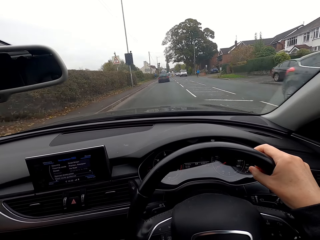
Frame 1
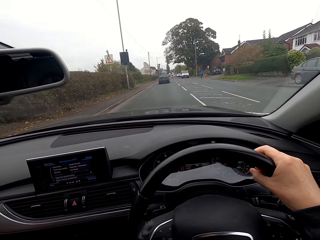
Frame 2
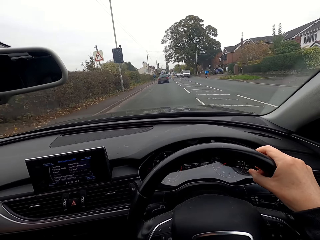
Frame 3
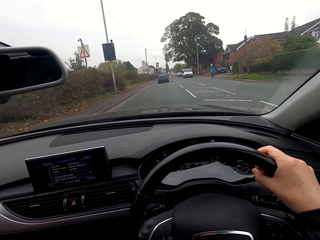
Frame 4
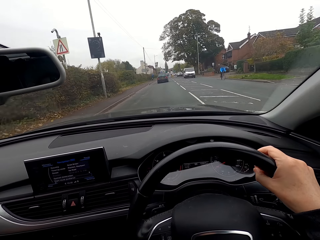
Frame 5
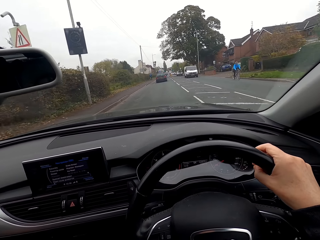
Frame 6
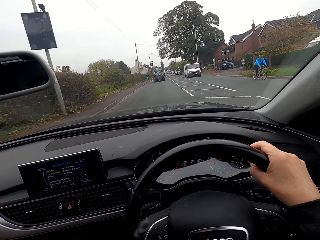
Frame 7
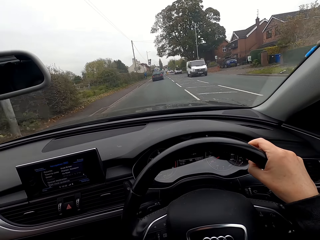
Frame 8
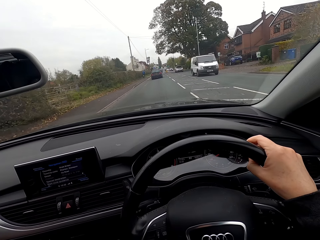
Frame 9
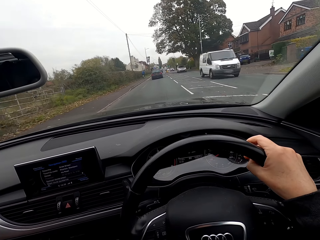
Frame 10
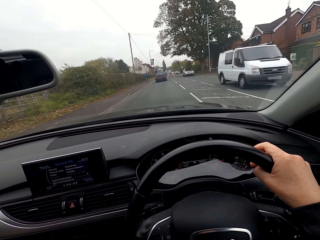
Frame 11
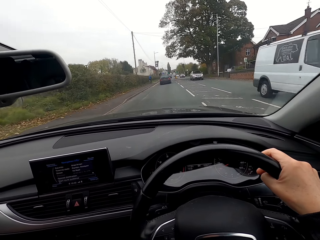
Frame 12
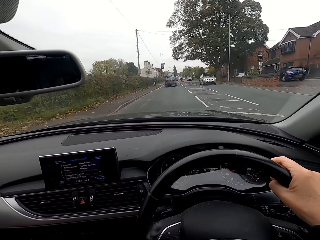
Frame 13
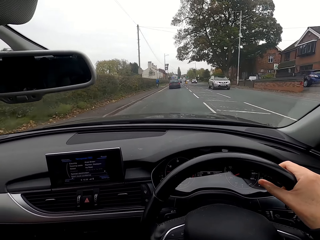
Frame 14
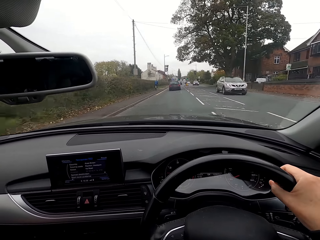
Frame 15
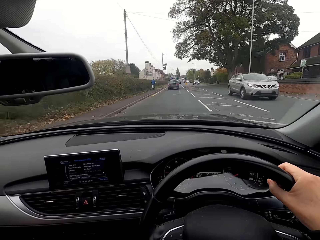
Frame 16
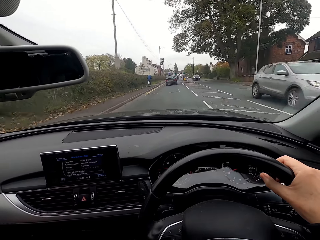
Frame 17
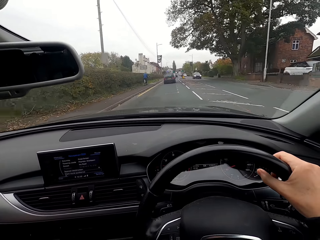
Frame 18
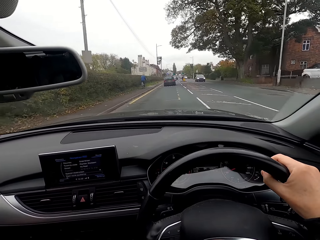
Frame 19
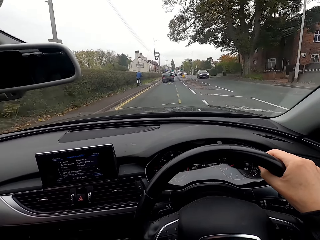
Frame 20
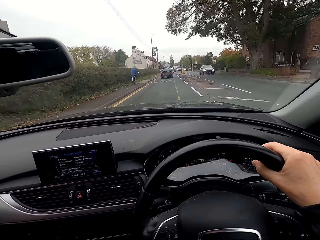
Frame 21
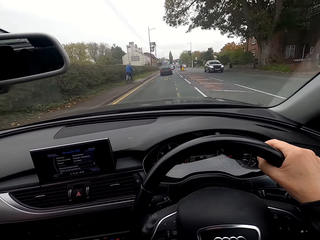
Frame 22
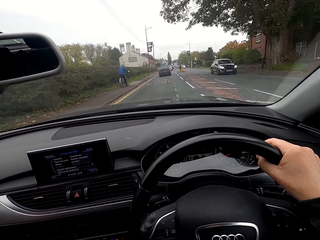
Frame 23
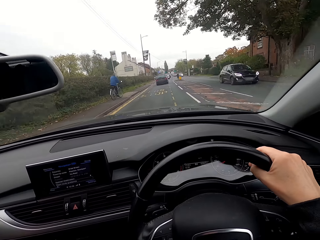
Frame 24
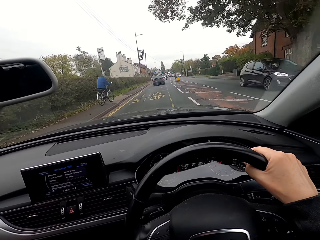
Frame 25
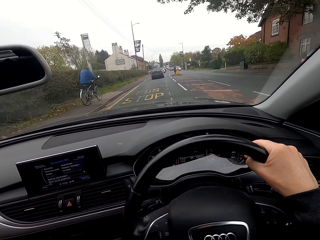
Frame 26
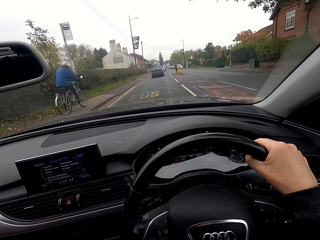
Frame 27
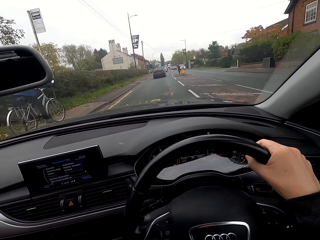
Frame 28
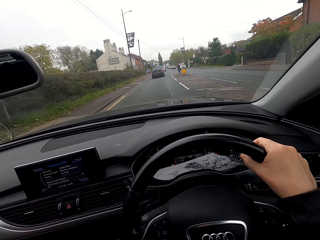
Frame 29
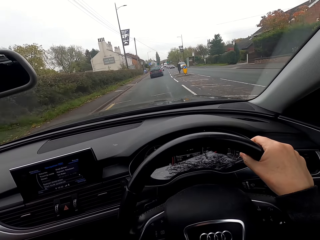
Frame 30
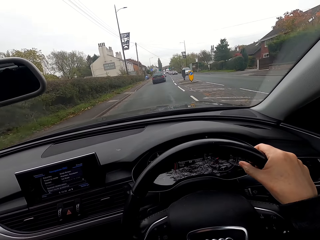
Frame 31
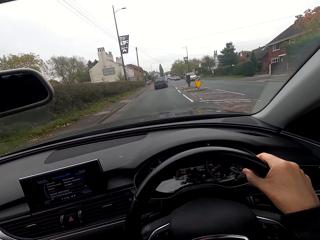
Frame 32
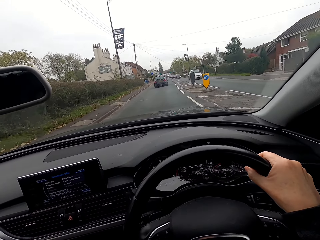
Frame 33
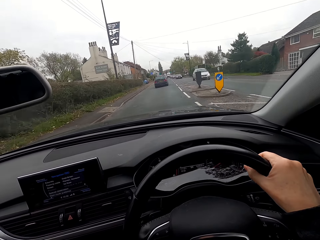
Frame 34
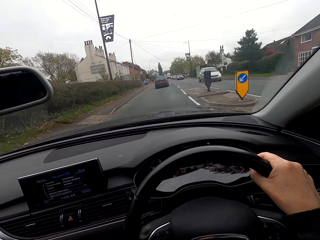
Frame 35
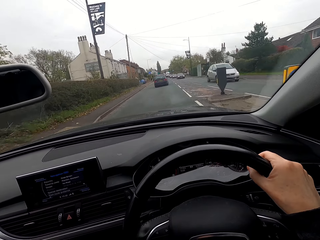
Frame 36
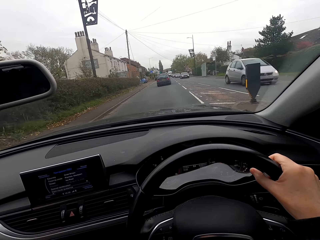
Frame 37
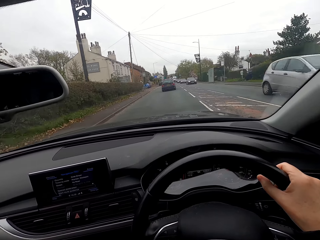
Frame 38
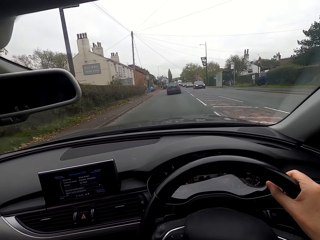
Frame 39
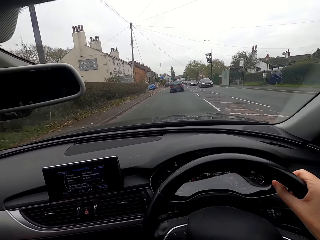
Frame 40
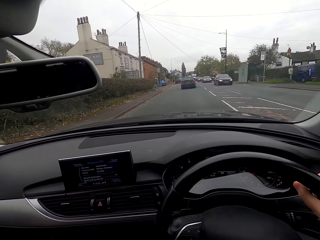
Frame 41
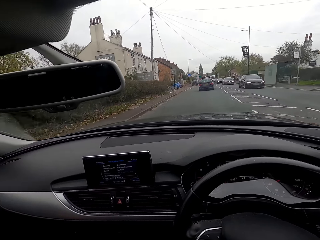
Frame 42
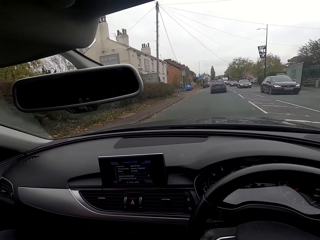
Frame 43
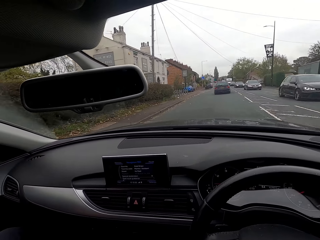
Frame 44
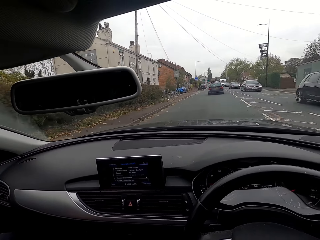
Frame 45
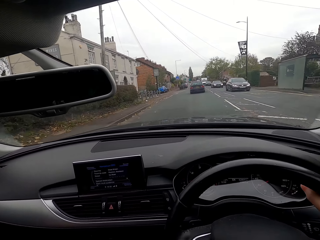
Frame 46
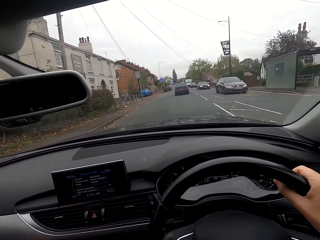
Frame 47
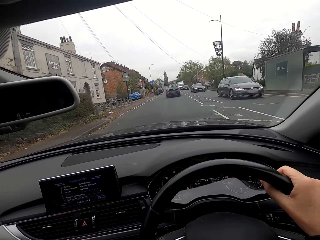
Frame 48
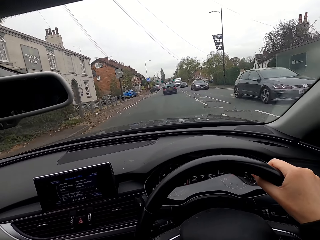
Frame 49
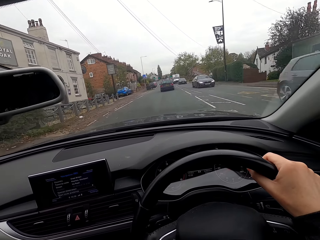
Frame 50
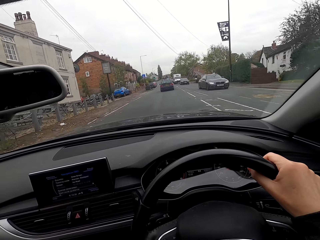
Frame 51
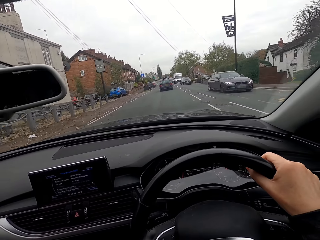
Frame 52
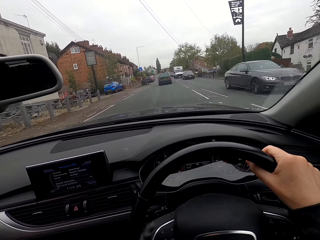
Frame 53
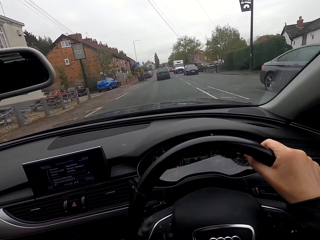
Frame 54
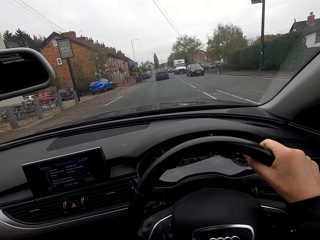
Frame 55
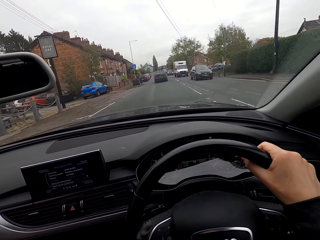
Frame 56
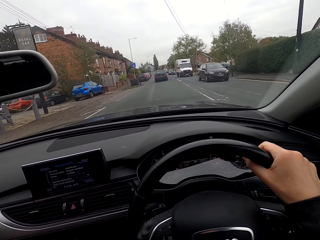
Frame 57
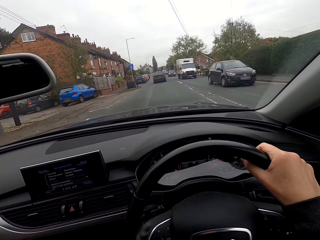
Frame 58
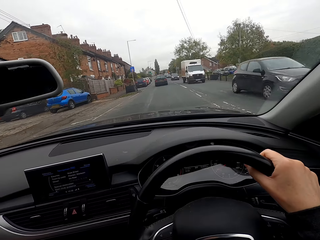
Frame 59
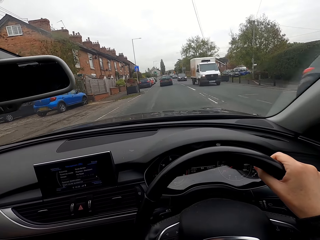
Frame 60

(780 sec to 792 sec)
A black car drives past the camera wearer. A man rides a bicycle past the camera wearer. A white van drives past the camera wearer. A grey car drives past the camera wearer. A black car drives past the camera wearer. The camera wearer drives past another man. A silver car drives past the camera wearer. A black car drives past the camera wearer repeatedly.

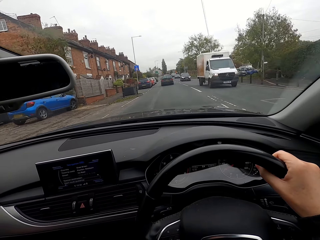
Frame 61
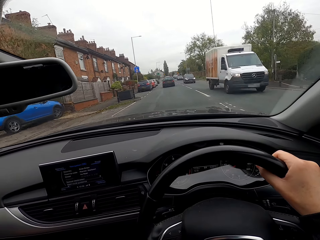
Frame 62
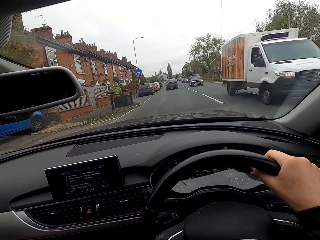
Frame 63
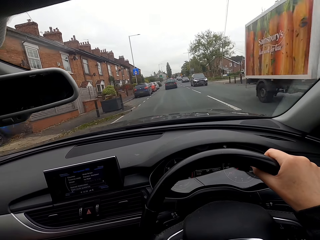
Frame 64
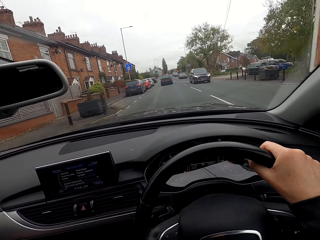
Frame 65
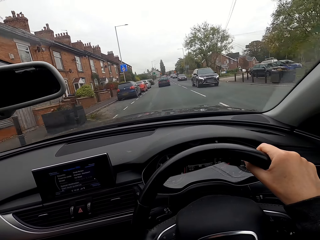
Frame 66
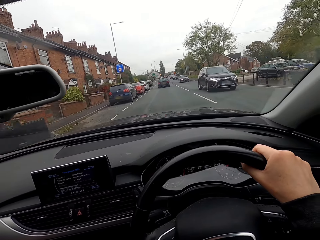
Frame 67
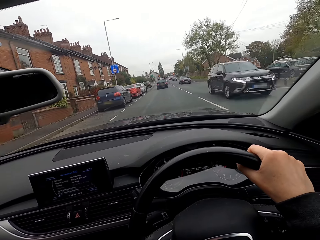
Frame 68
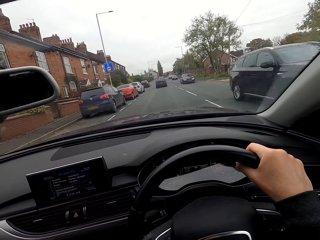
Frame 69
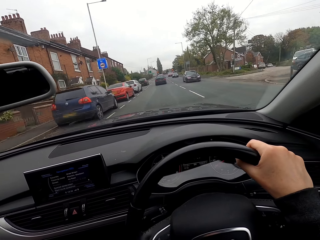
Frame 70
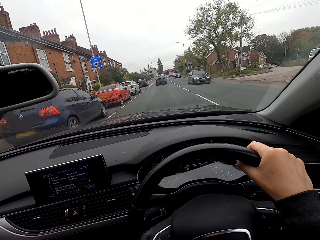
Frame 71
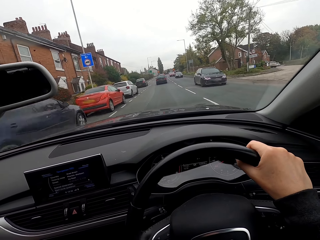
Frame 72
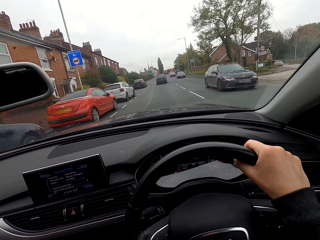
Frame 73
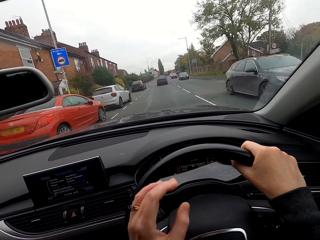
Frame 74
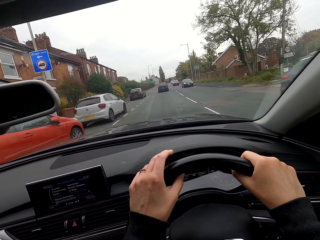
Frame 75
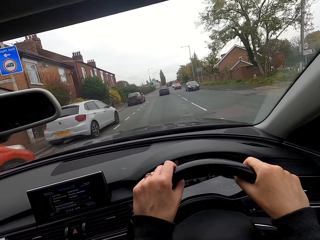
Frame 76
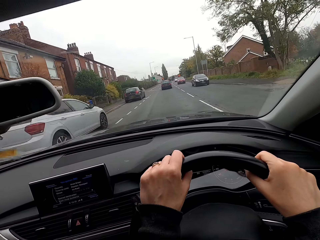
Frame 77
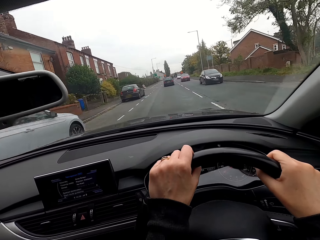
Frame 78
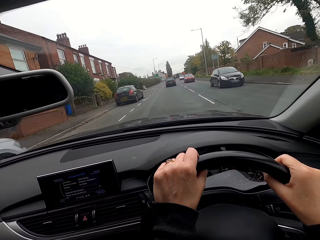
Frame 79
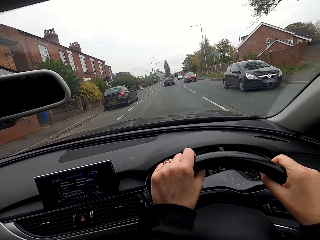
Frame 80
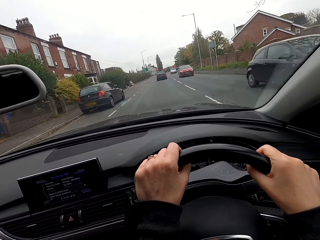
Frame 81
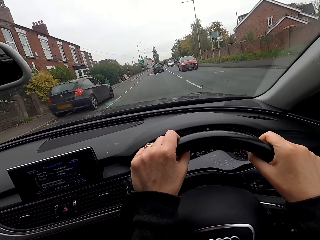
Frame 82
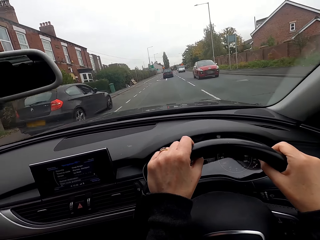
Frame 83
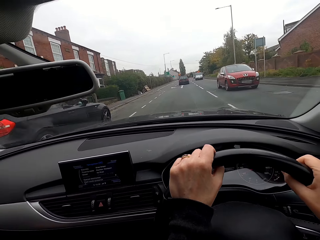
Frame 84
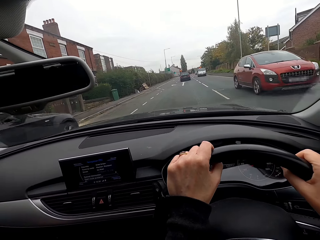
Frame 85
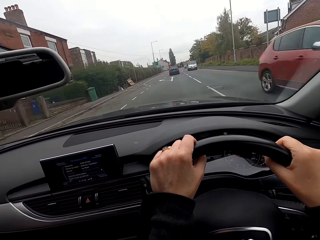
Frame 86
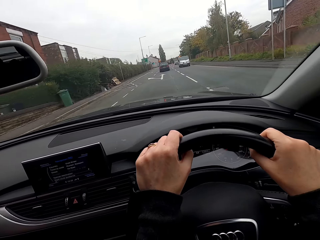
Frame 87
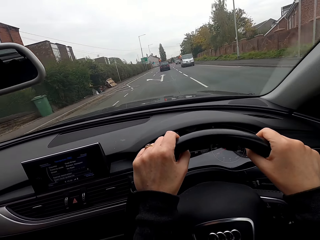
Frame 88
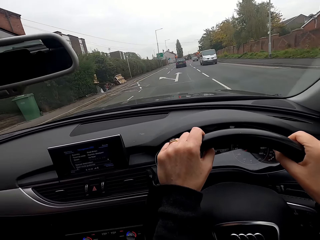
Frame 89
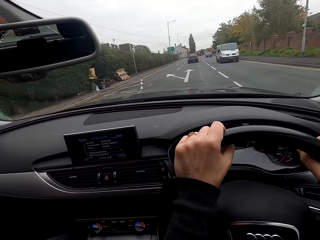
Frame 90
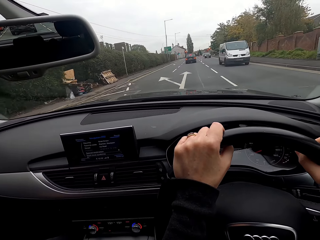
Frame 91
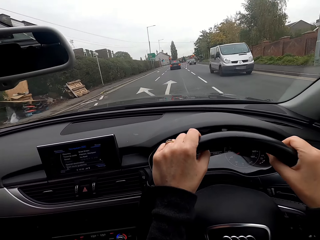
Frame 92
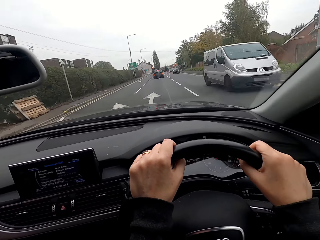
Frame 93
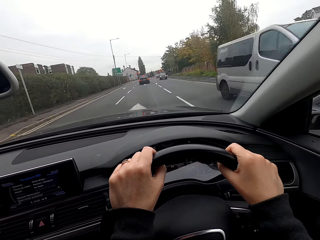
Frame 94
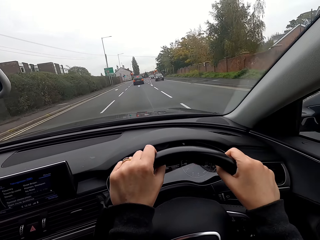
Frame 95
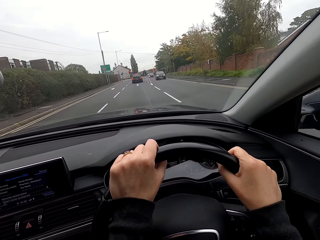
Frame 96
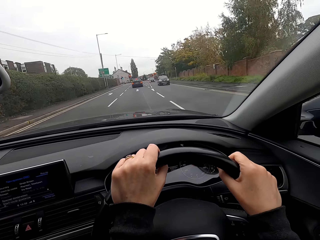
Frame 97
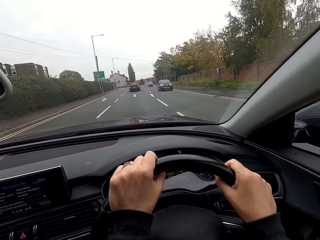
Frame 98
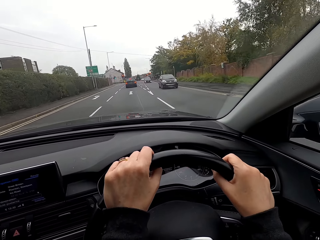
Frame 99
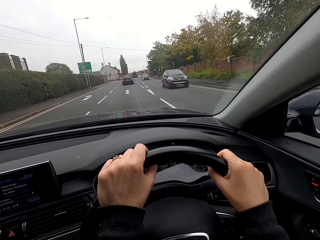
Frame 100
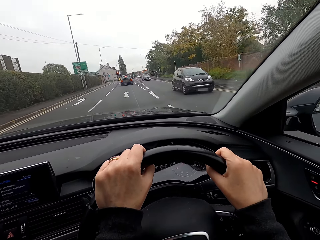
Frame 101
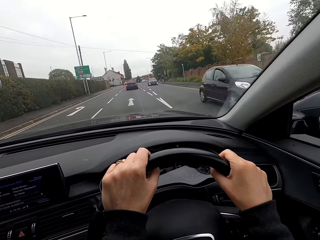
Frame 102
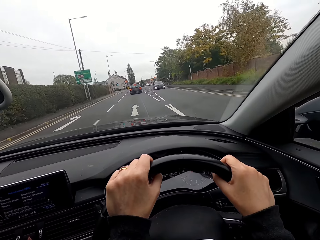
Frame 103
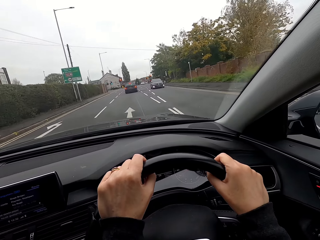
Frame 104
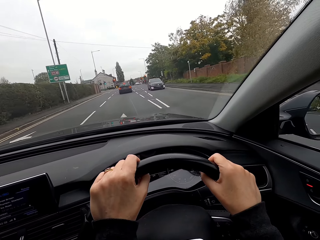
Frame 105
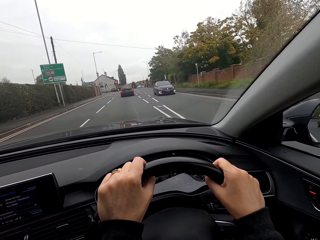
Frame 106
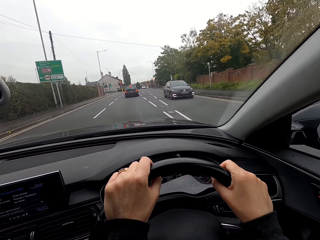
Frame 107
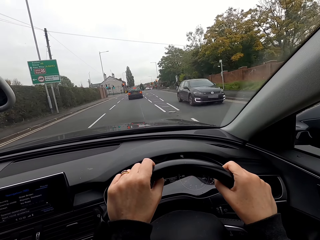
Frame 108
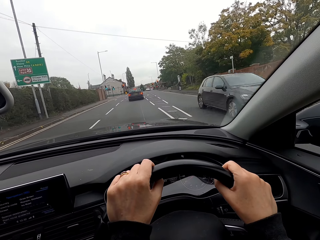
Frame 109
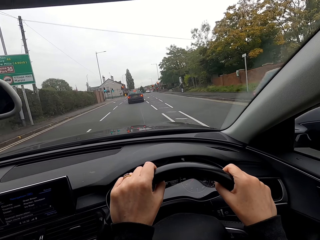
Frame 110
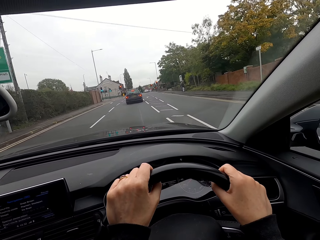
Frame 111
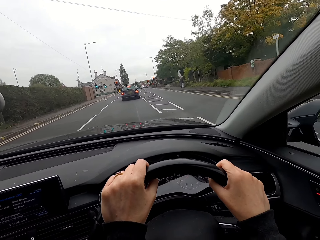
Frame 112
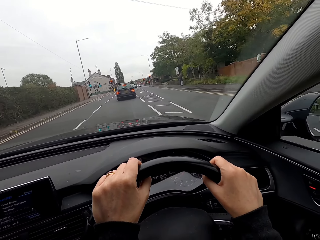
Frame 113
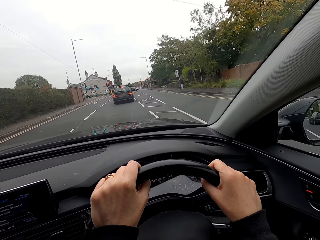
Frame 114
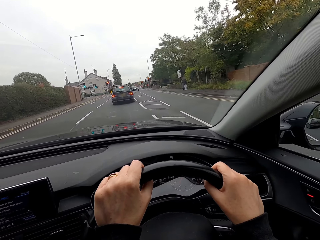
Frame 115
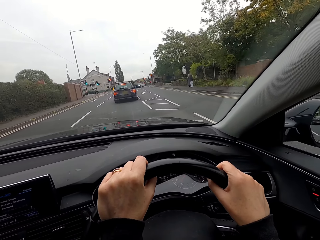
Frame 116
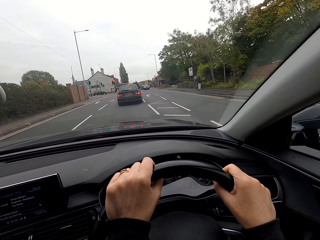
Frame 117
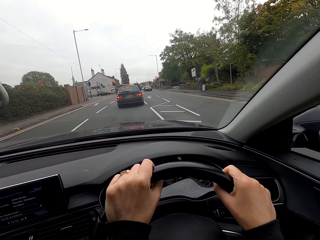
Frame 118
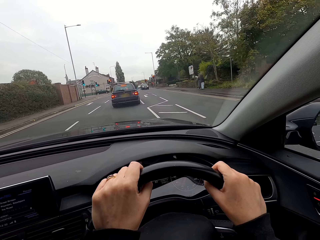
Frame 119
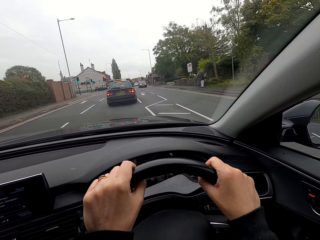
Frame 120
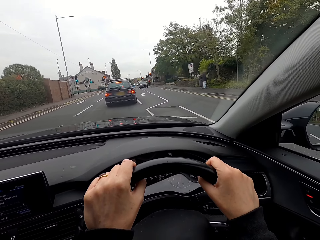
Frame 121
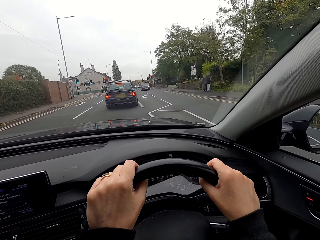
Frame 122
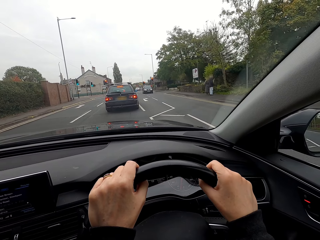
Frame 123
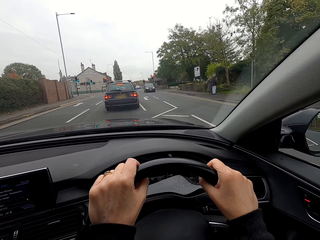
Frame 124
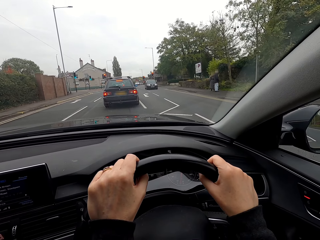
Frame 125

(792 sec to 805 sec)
A black car drives past the camera wearer. A white van drives past the camera wearer. A black car drives past the camera wearer. A black car drives past the camera wearer again. The camera wearer holds the car steering with both hands. A black car drives past the camera wearer. A red car drives past the camera wearer. A silver mini van drives past the camera wearer. A black car drives past the camera wearer. A black car drives past the camera wearer again.
